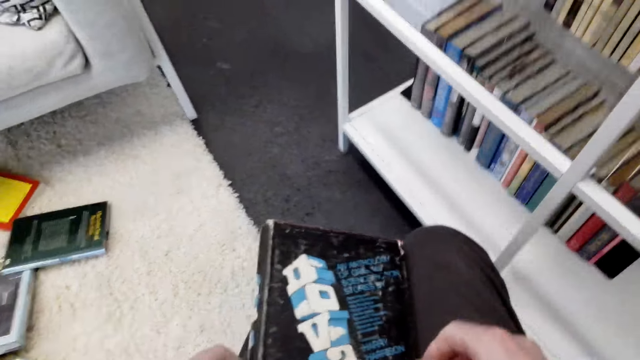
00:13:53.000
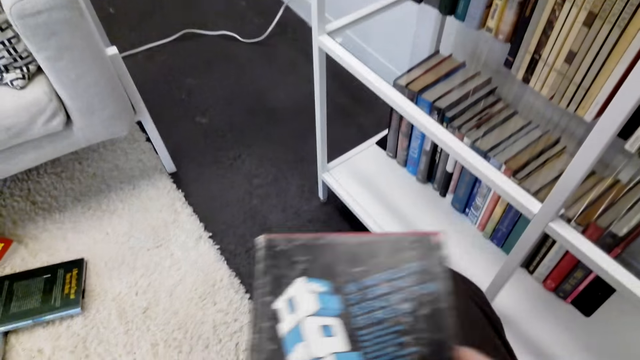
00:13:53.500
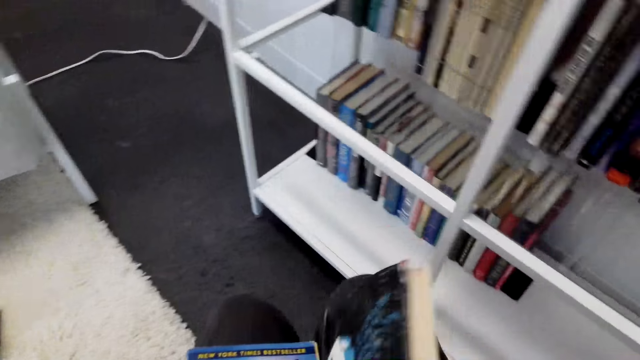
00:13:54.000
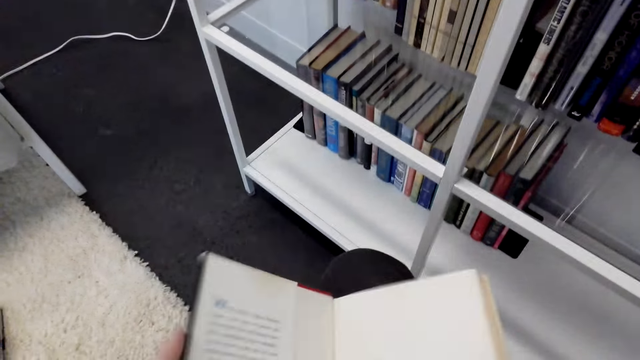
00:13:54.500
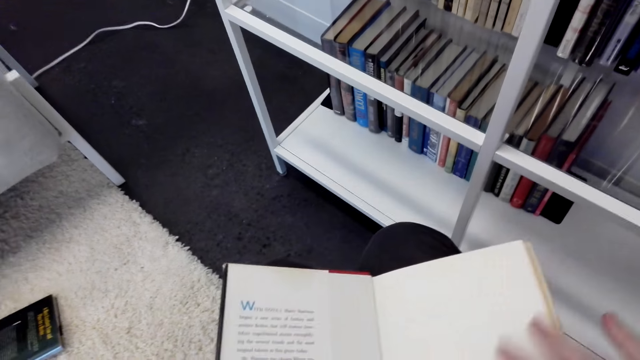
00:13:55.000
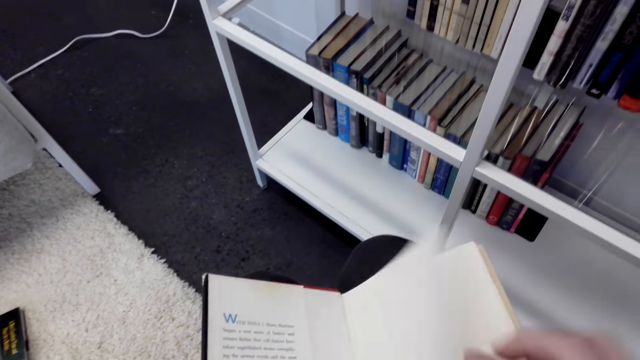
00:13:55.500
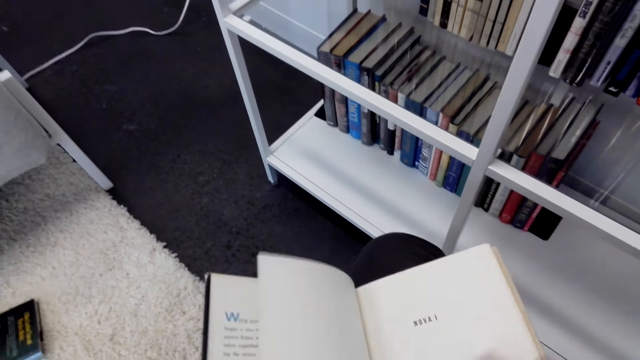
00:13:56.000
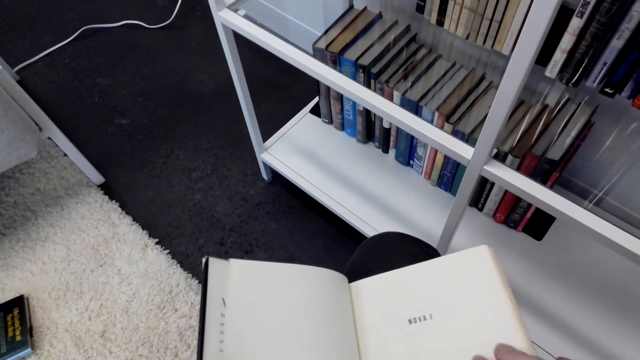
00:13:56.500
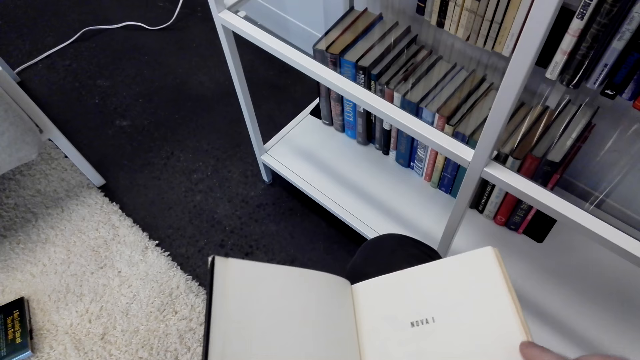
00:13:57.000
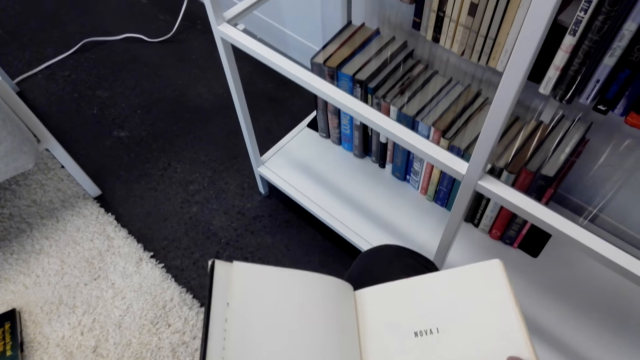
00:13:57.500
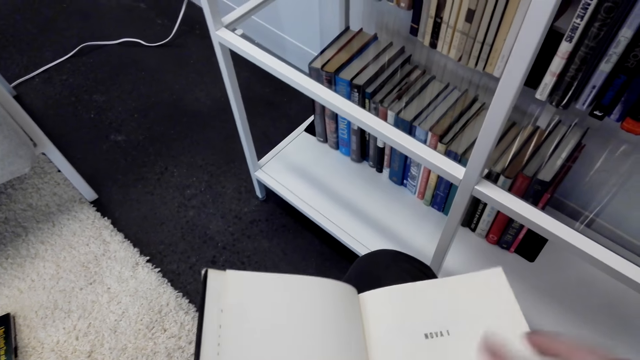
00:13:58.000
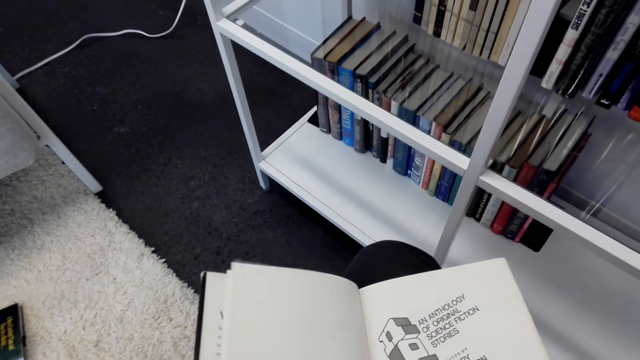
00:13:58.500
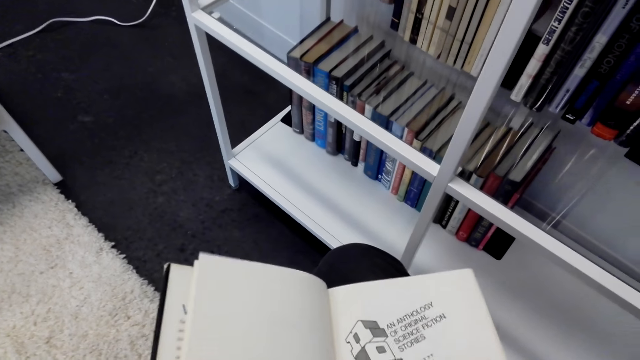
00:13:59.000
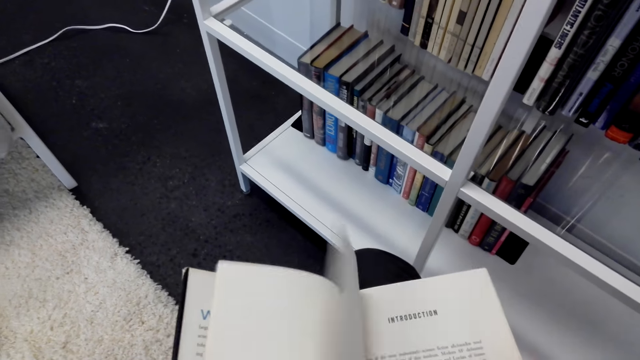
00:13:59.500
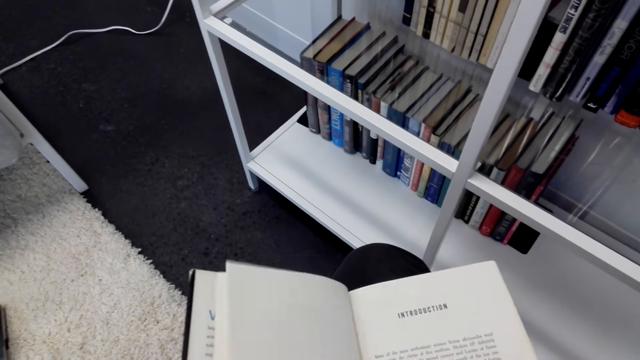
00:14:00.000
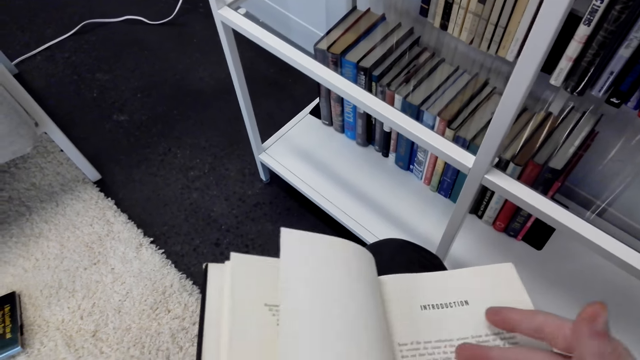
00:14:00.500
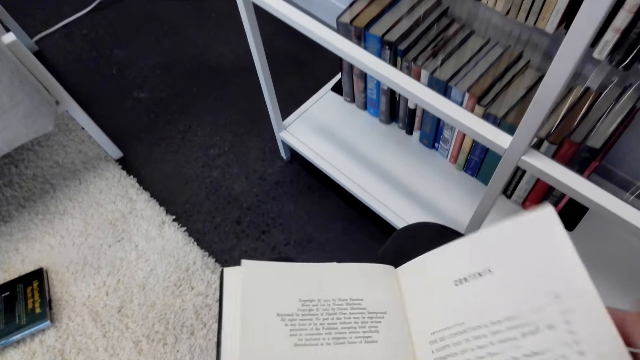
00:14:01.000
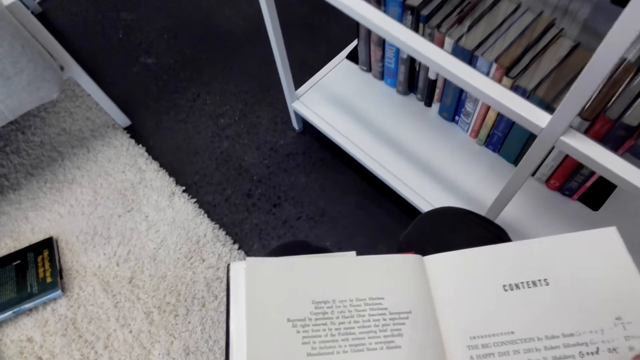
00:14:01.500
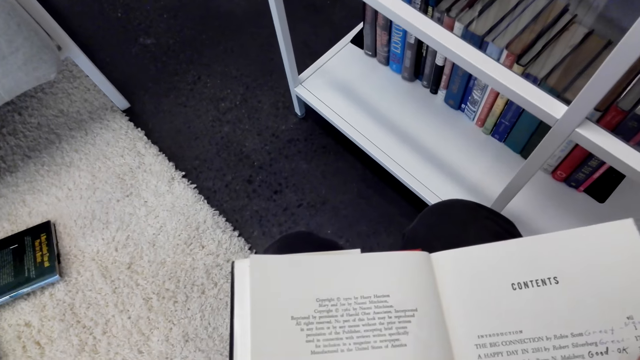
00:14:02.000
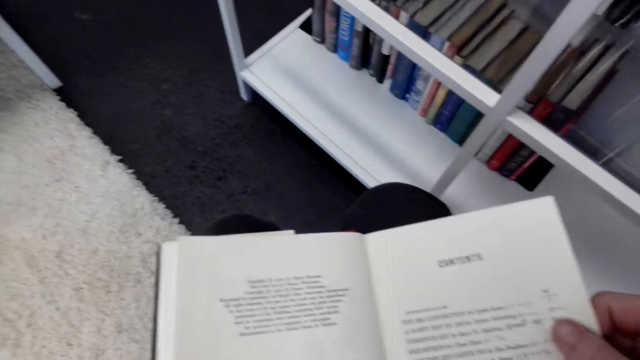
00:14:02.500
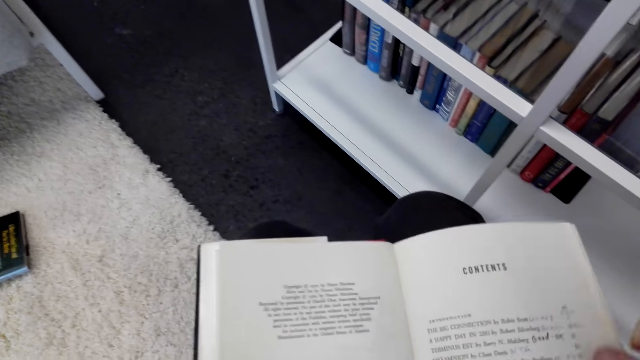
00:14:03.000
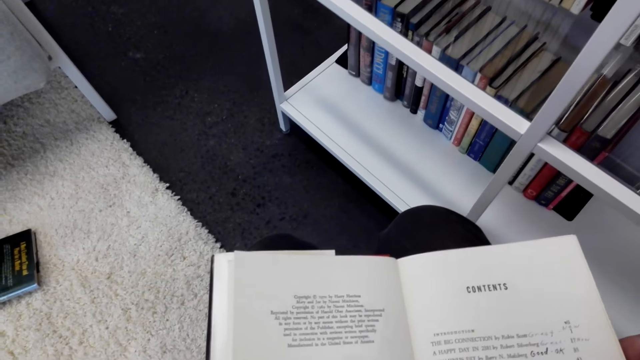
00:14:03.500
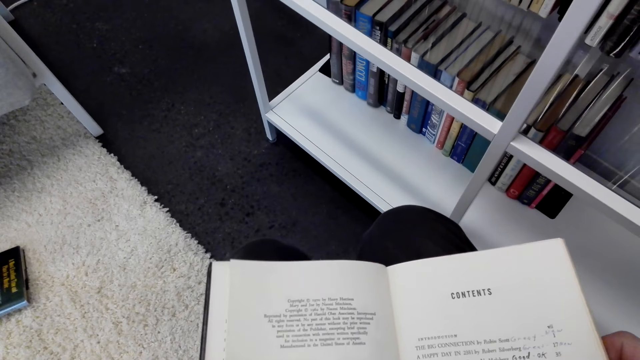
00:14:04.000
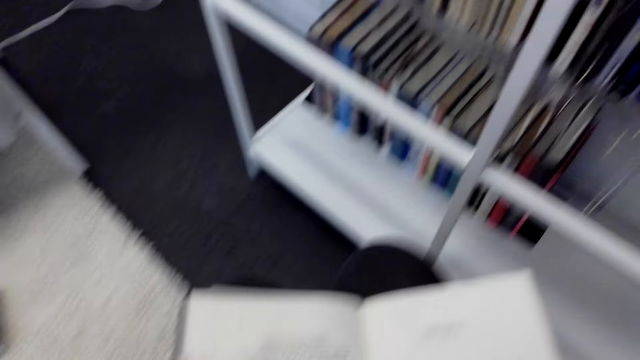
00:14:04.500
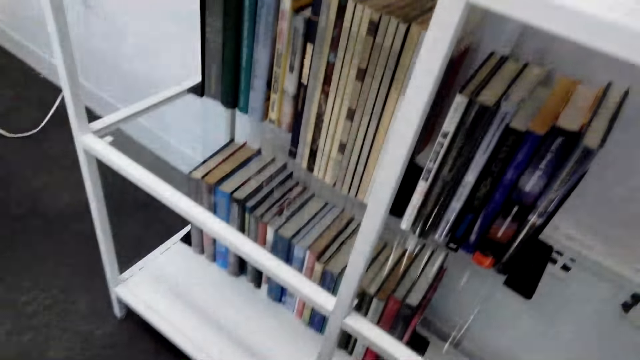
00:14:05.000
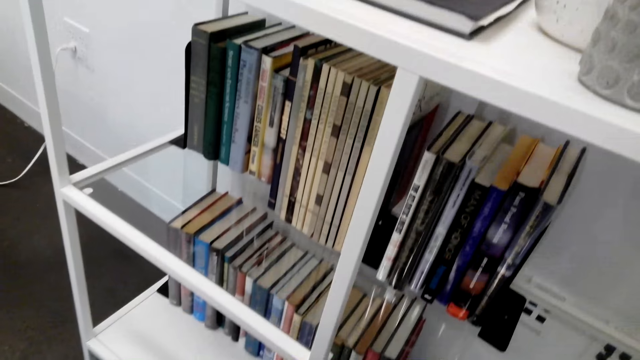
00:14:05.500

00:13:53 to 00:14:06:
The camera wearer holds a book. They open the pages of the book. They sigh. They stare at the book.

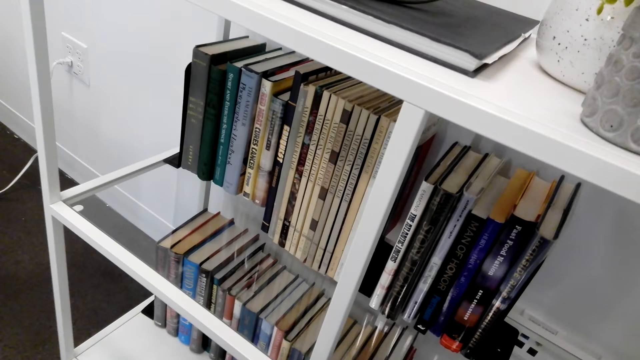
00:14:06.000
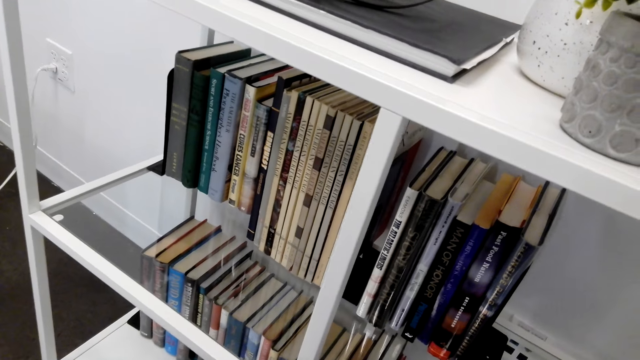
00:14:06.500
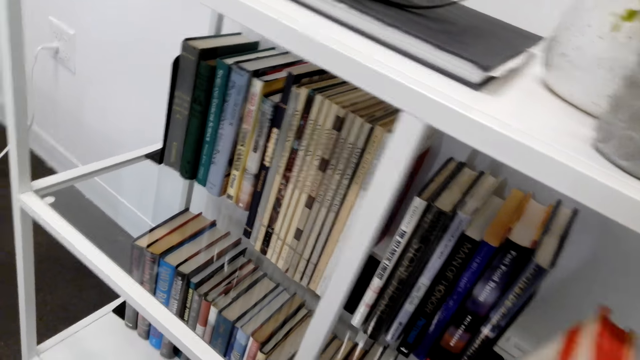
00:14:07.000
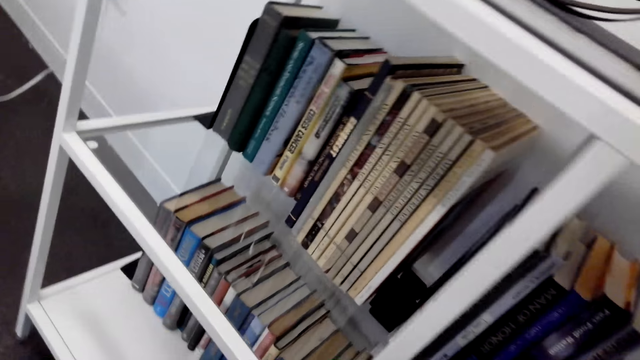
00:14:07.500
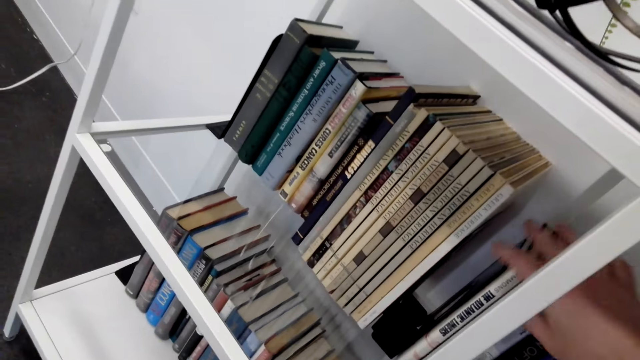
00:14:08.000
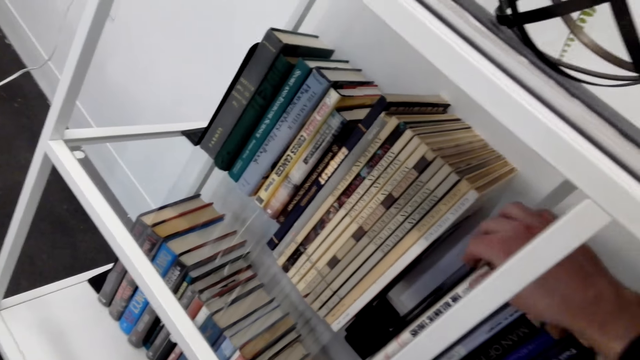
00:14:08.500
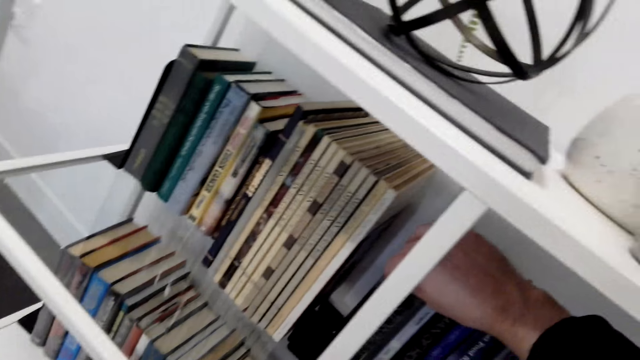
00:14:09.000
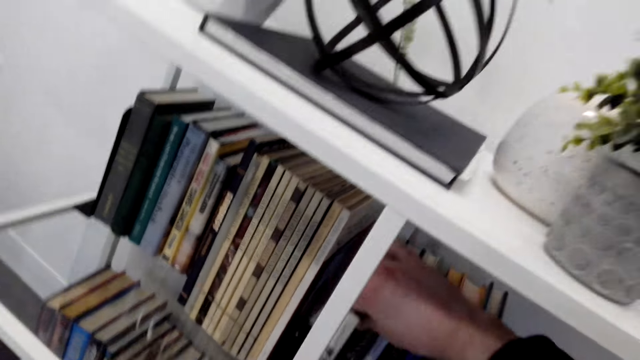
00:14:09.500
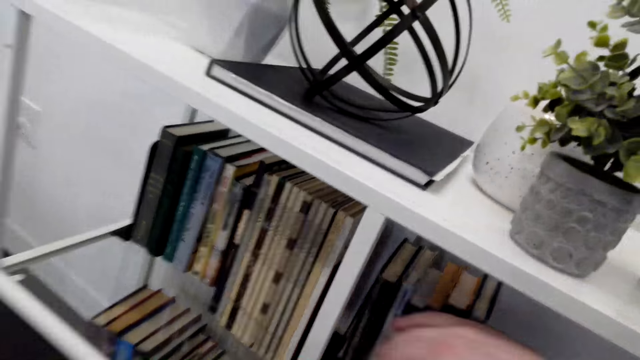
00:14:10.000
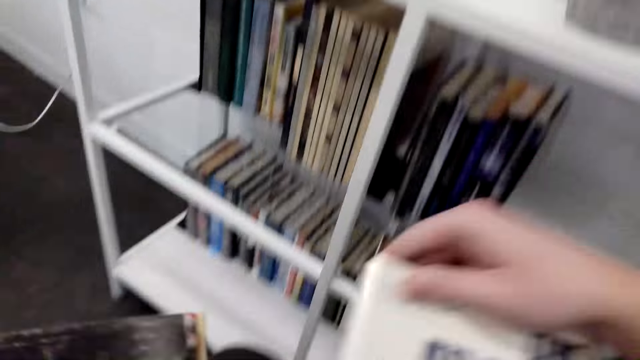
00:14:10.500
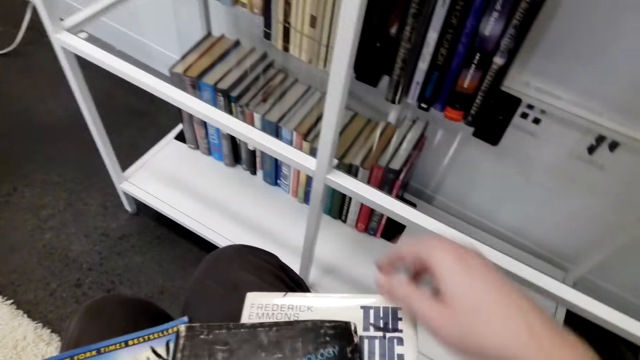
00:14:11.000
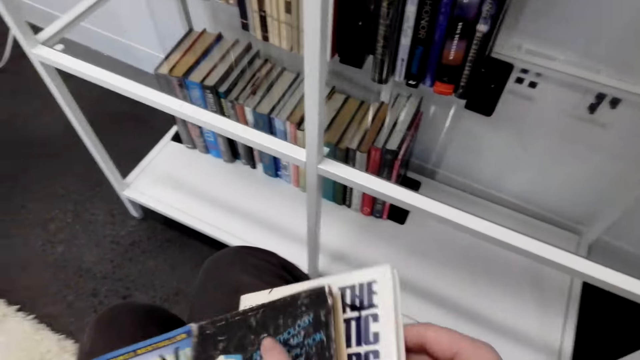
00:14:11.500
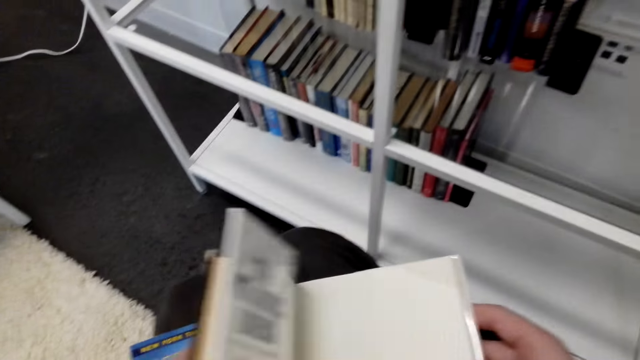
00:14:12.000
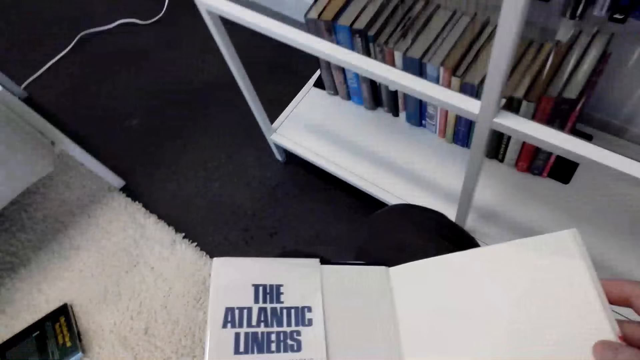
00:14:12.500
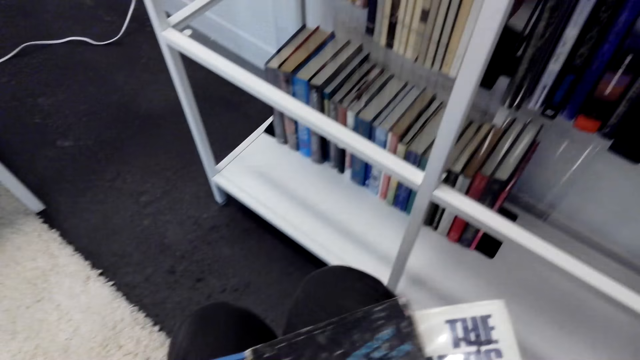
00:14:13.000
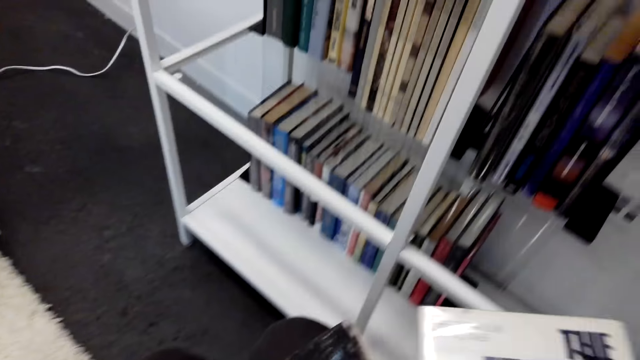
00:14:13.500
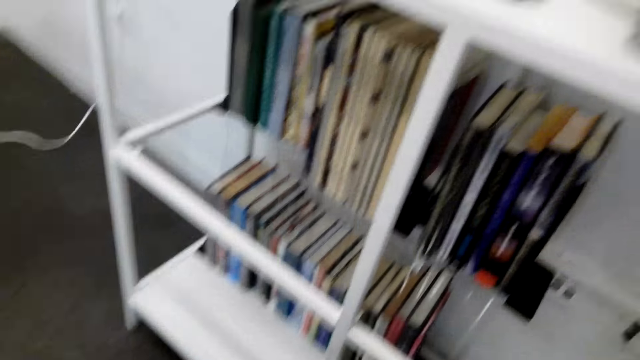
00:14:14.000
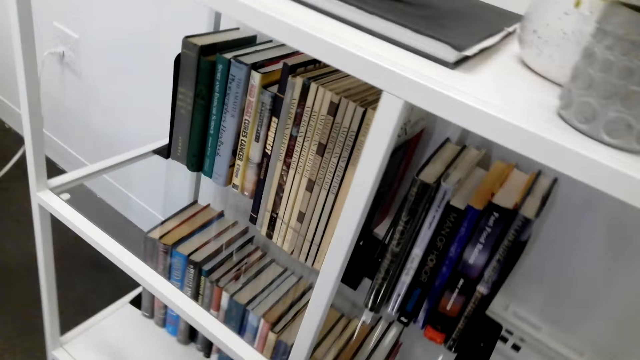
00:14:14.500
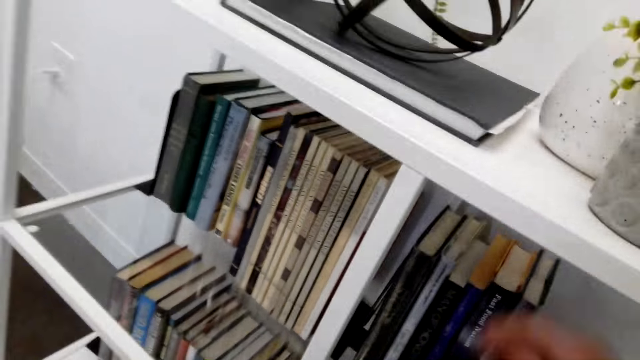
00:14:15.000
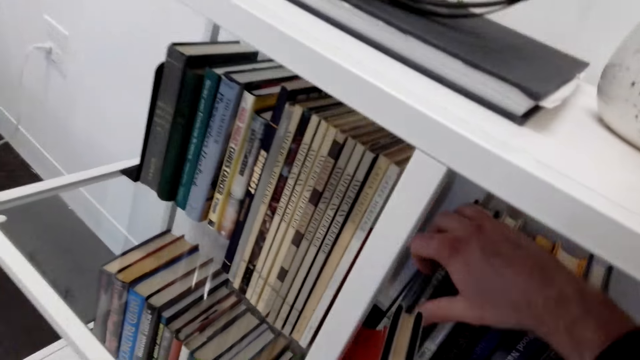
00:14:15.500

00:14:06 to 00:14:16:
The camera wearer puts the book on the shelf. They pick another book from the shelf. They open the book and close the book.
